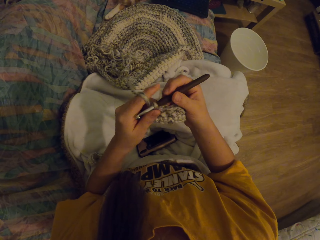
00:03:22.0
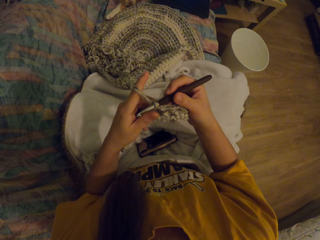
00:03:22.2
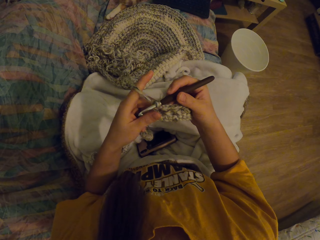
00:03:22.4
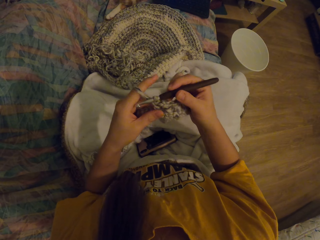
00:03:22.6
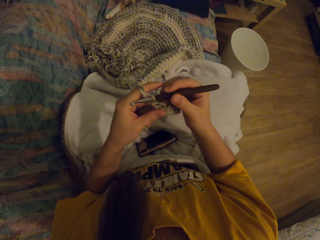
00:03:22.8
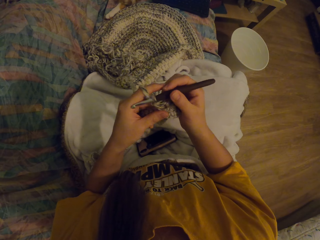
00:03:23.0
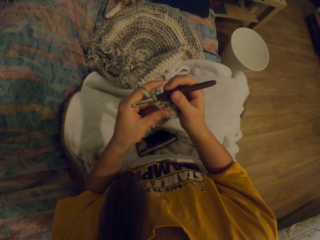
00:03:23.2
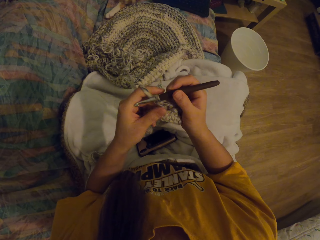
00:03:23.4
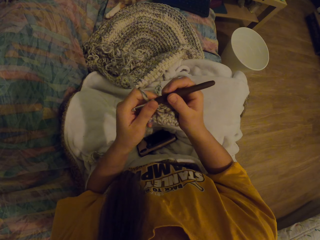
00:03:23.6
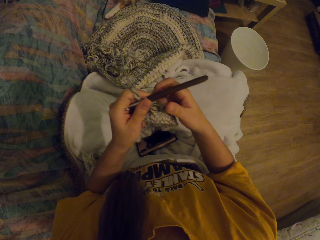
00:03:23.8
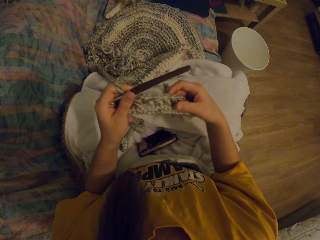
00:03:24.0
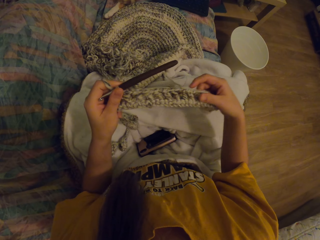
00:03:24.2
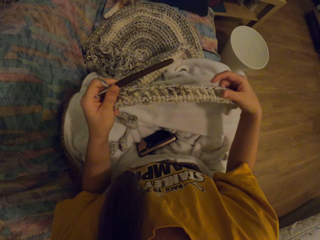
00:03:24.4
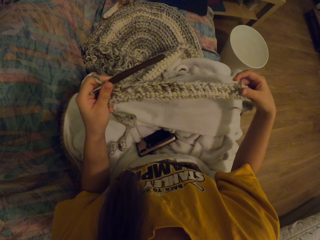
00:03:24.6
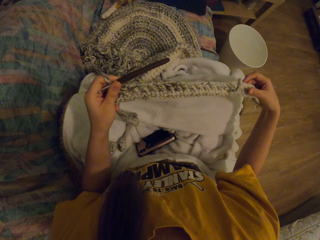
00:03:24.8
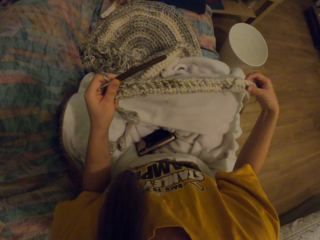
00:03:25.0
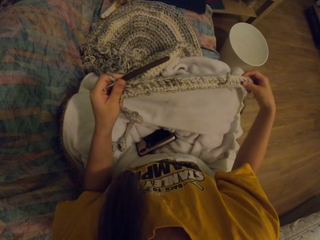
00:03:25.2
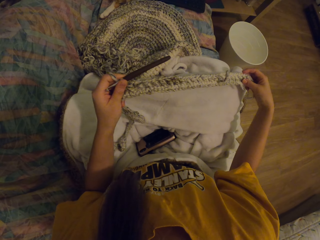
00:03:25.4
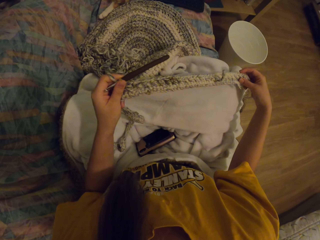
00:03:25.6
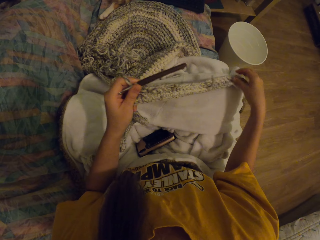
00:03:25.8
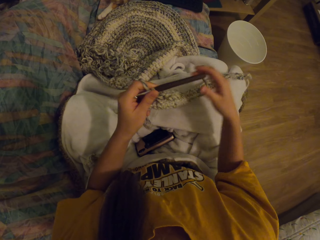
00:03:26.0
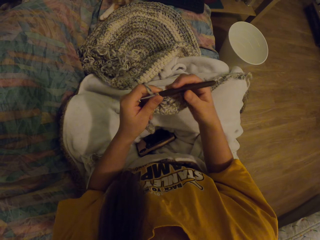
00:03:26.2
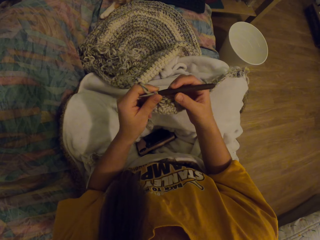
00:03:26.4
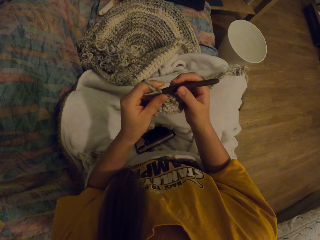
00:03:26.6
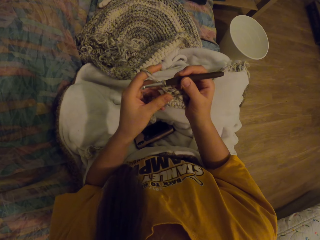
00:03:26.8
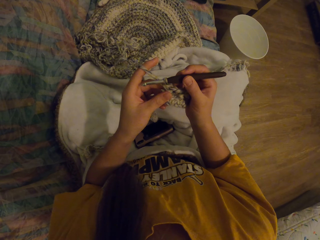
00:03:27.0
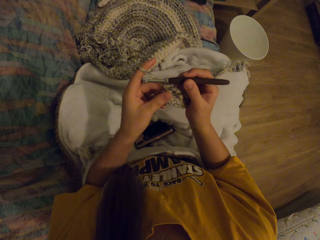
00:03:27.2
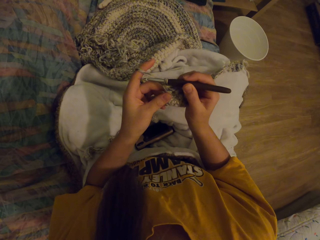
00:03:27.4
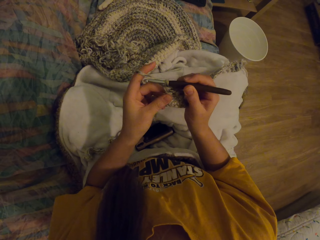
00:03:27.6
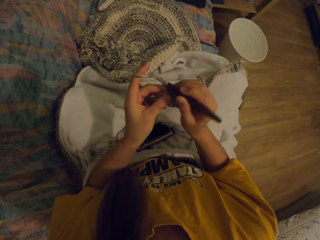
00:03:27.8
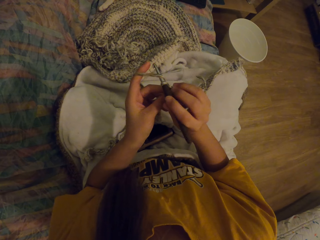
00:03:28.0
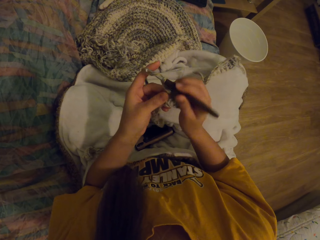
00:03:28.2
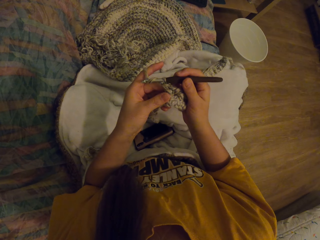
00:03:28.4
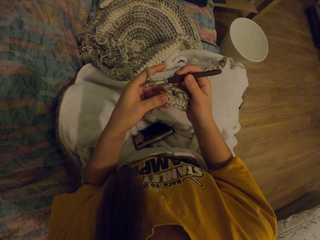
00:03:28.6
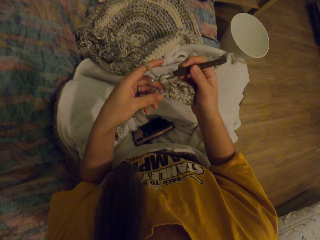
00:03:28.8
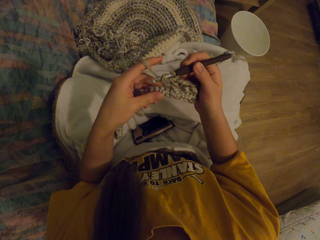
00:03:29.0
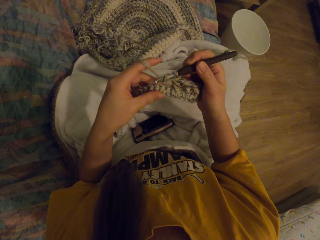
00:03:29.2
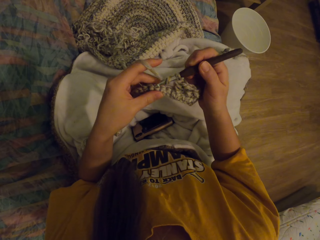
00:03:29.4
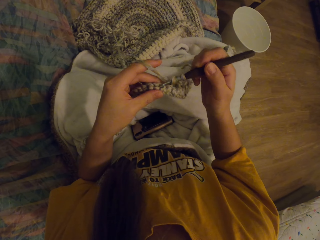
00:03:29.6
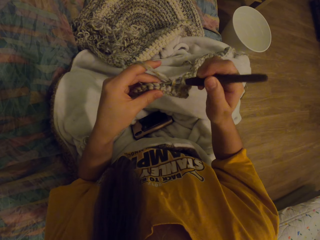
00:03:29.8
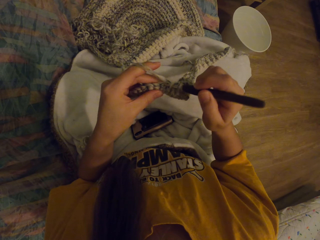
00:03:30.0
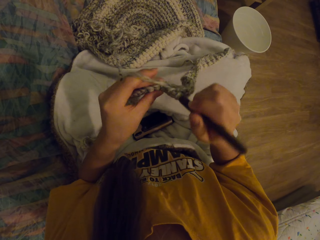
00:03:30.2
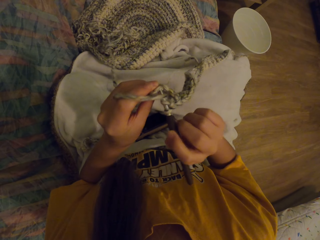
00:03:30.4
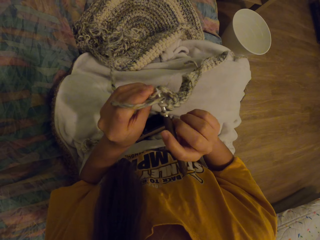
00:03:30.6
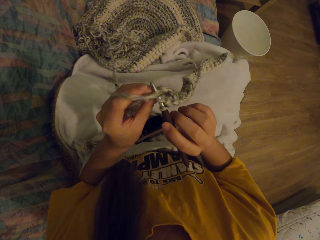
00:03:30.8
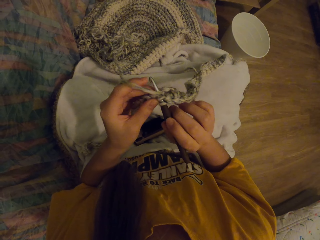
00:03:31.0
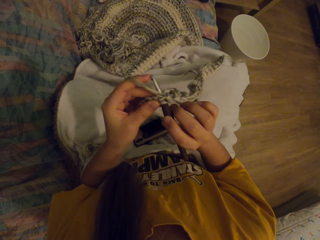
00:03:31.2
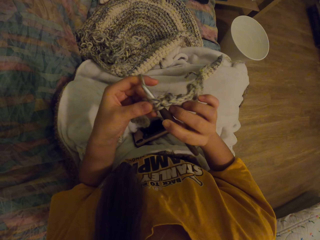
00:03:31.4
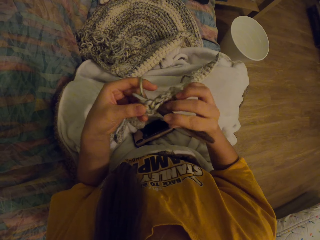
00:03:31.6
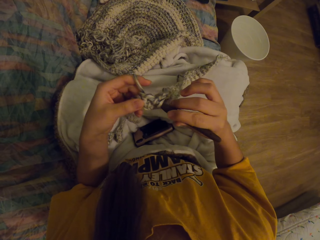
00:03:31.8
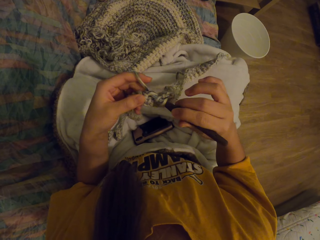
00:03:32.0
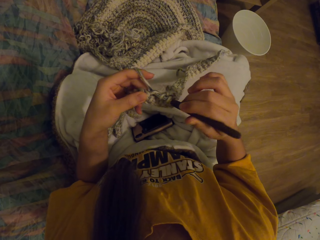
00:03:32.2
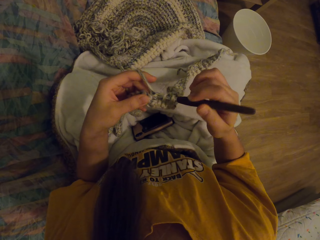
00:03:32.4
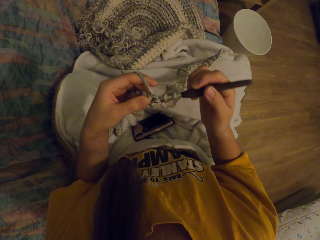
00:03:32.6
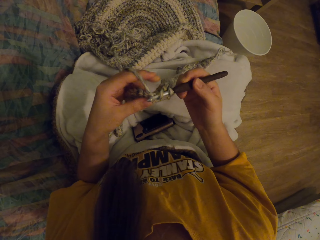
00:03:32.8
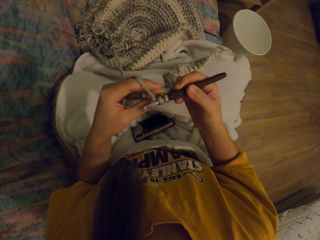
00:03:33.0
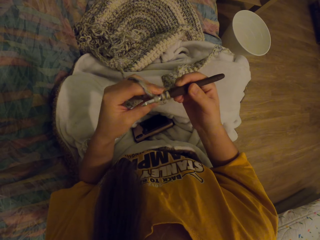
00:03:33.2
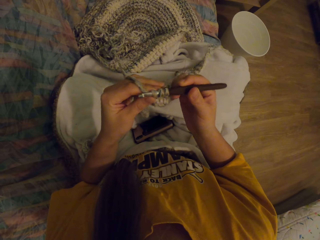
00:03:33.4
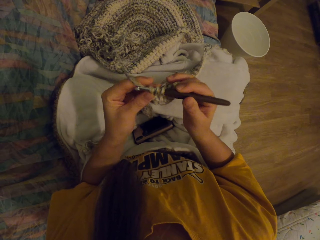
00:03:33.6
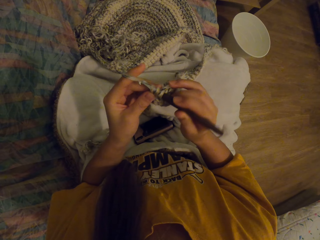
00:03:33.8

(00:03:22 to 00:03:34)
The camera wearer straightens the fabric. They check the knitted cloth. They knit the fabric with the crochet.

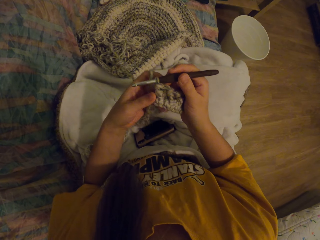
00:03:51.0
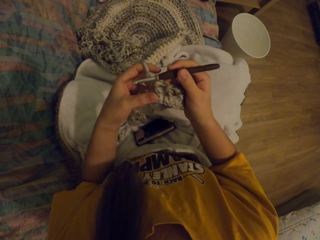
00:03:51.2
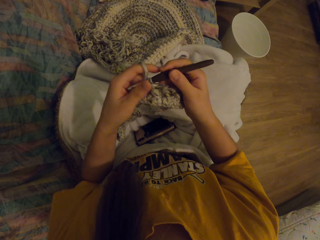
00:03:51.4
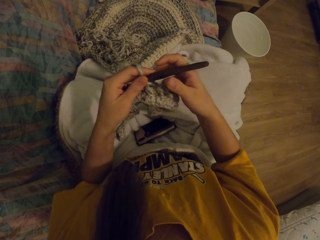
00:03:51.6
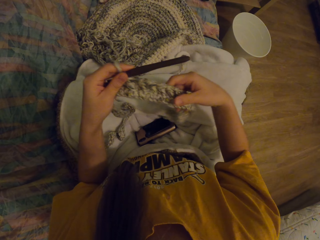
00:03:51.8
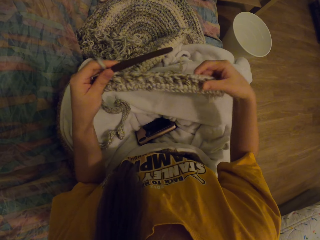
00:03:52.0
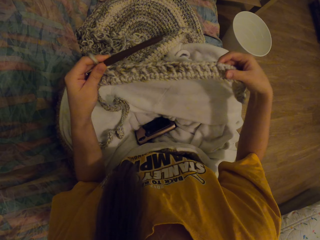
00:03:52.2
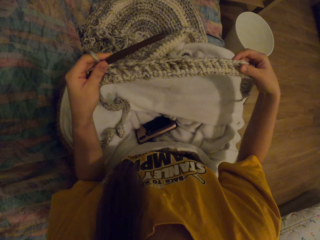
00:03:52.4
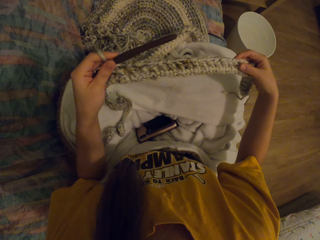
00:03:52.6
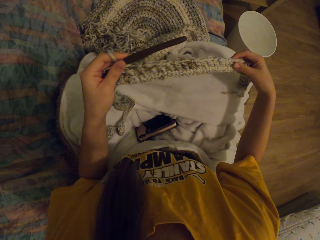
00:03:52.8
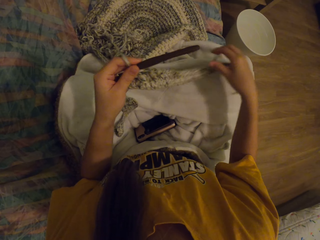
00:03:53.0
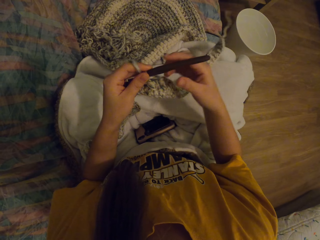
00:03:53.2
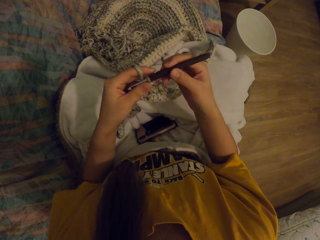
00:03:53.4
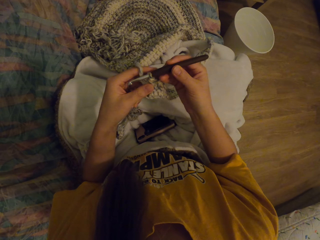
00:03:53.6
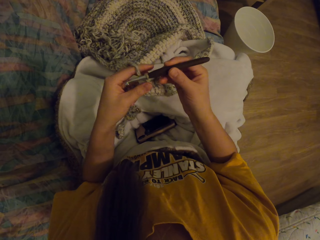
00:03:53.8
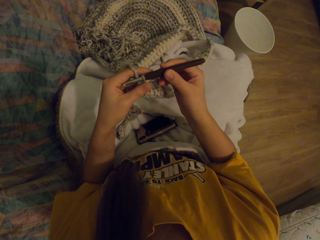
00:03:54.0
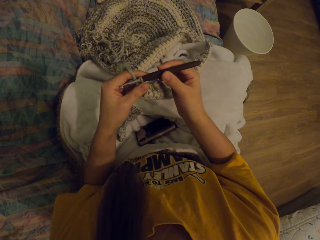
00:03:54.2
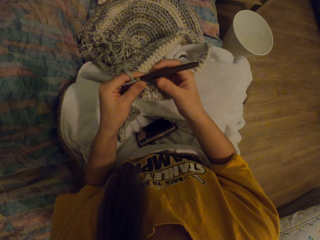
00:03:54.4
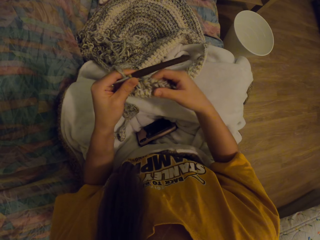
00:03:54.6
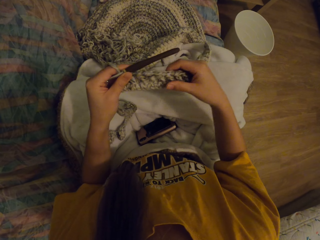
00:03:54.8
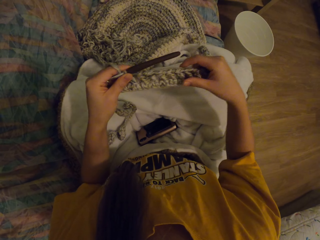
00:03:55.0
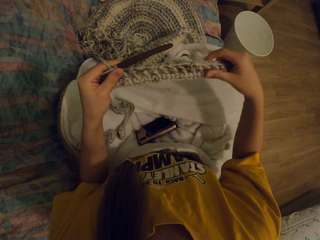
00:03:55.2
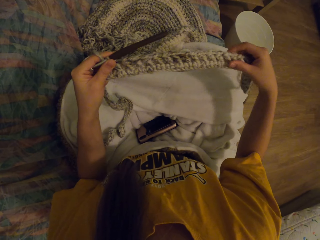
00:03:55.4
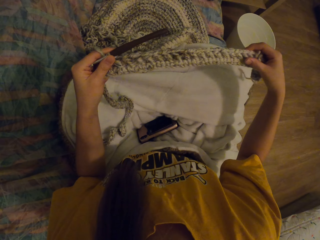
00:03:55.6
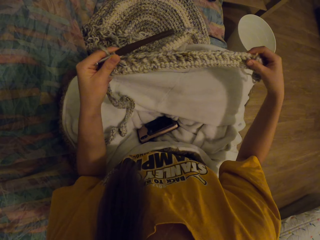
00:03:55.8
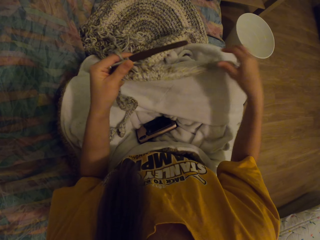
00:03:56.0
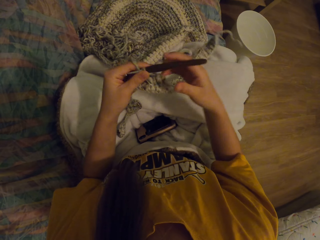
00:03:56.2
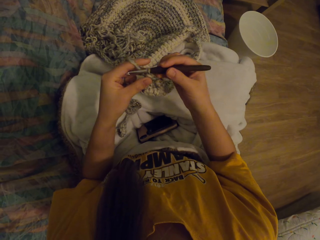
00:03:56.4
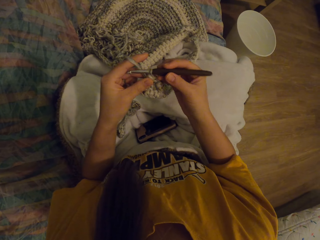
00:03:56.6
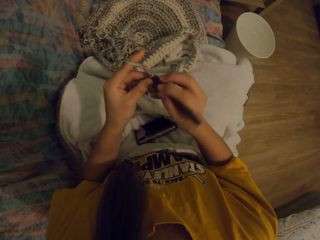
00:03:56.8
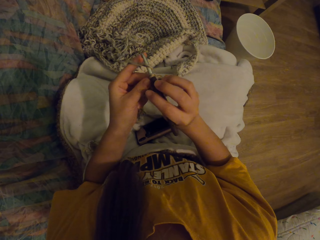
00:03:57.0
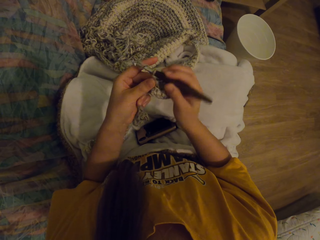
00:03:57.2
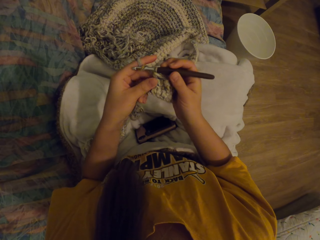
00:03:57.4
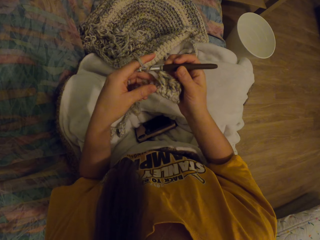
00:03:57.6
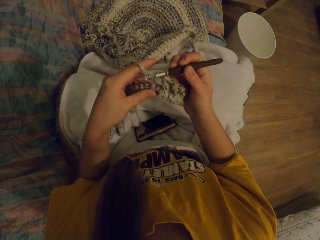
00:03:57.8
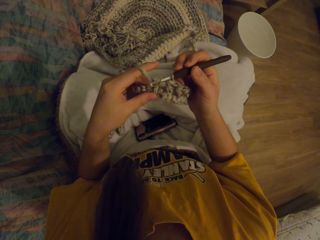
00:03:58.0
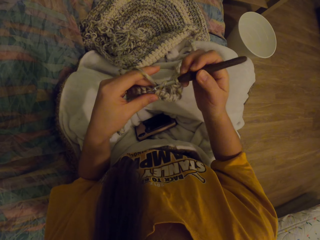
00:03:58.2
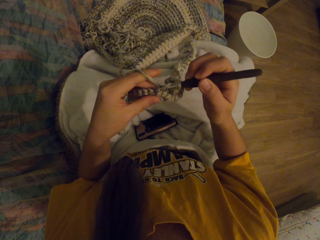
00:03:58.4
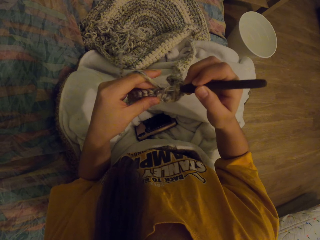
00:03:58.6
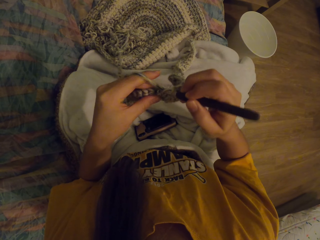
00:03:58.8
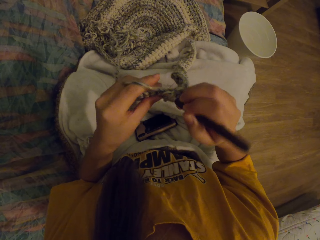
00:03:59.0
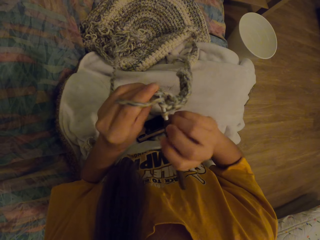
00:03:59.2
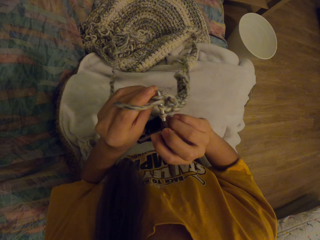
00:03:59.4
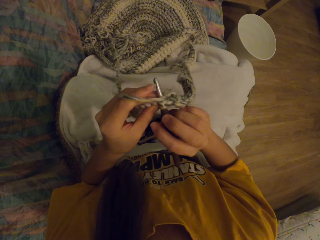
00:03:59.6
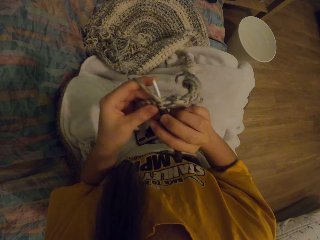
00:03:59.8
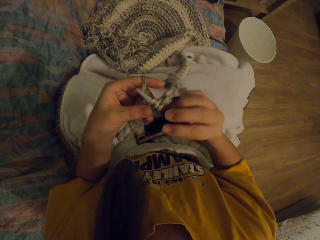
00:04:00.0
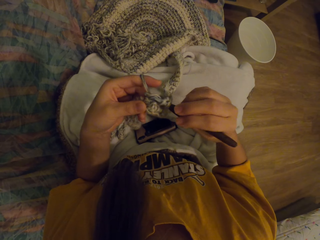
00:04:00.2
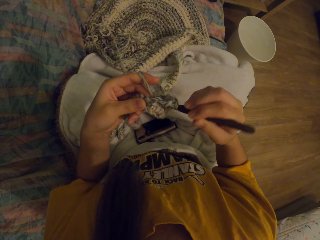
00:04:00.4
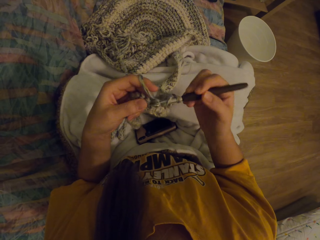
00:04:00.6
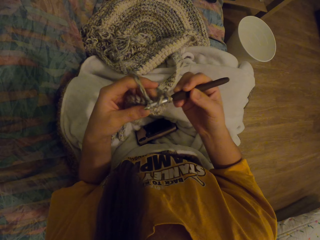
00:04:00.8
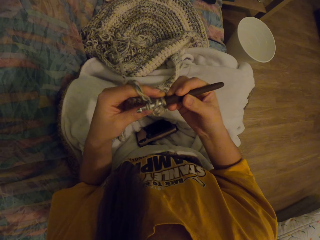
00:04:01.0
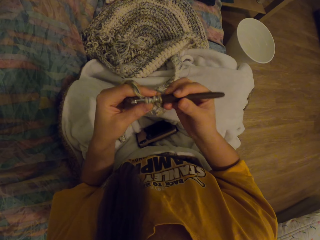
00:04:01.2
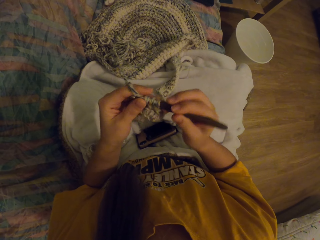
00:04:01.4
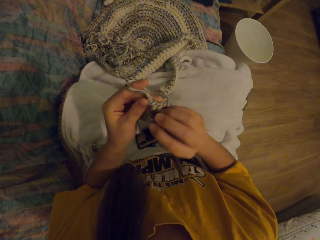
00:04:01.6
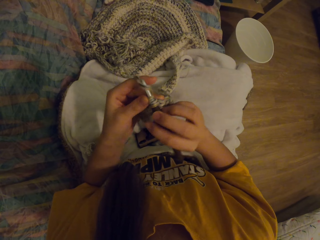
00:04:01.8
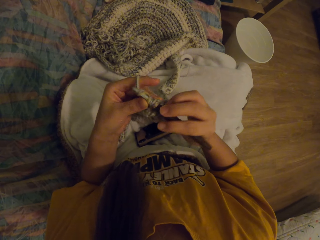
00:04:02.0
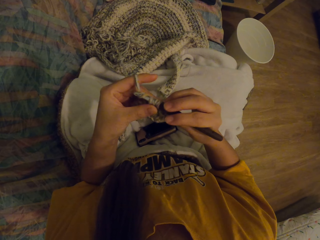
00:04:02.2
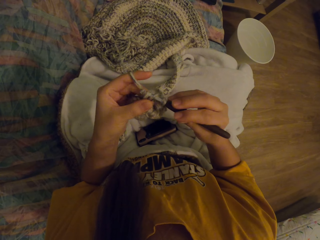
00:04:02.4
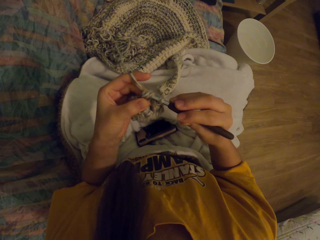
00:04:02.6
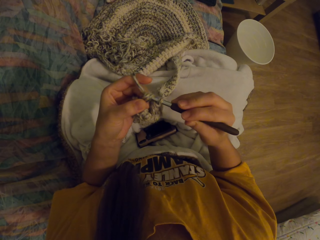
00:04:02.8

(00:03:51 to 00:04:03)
The camera wearer straightens the fabric. They check the knitted cloth. They knit the fabric with the crochet.
